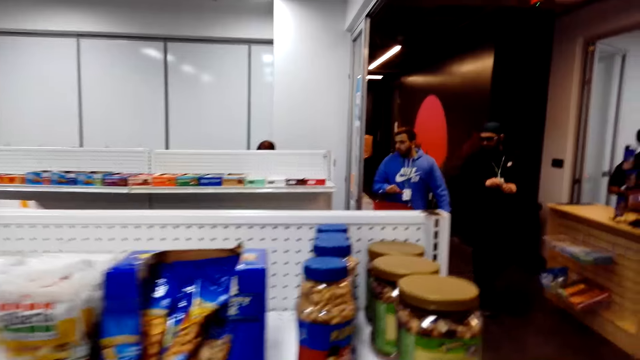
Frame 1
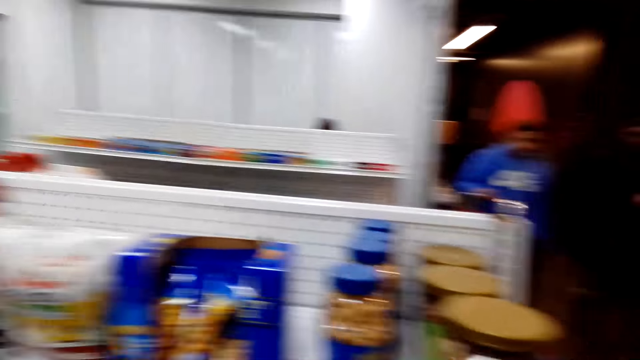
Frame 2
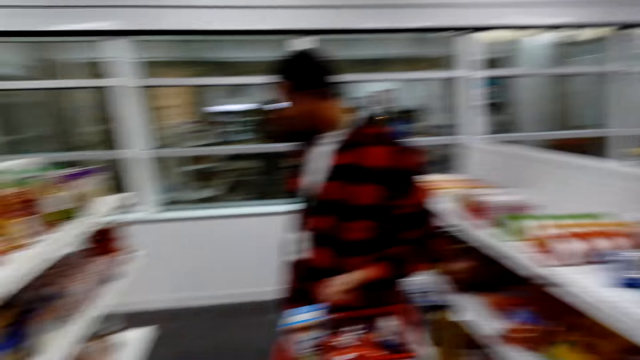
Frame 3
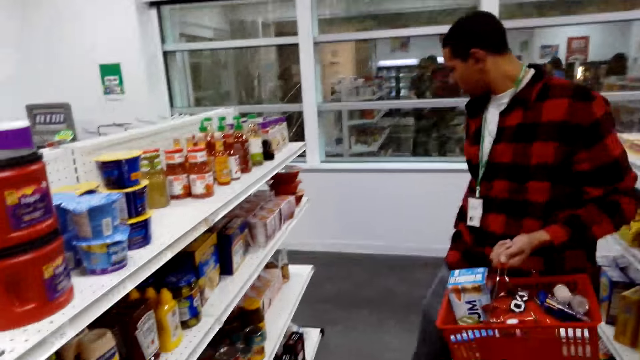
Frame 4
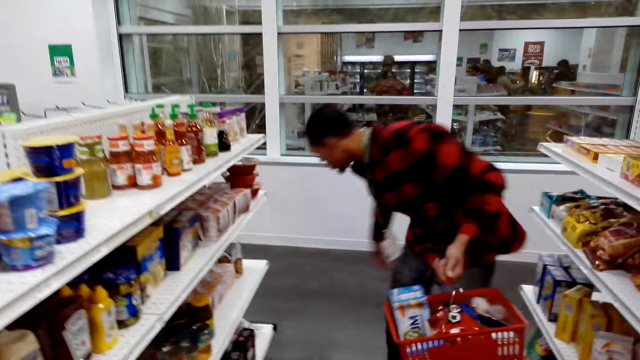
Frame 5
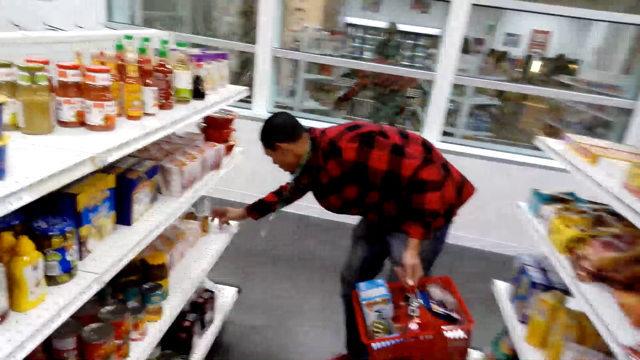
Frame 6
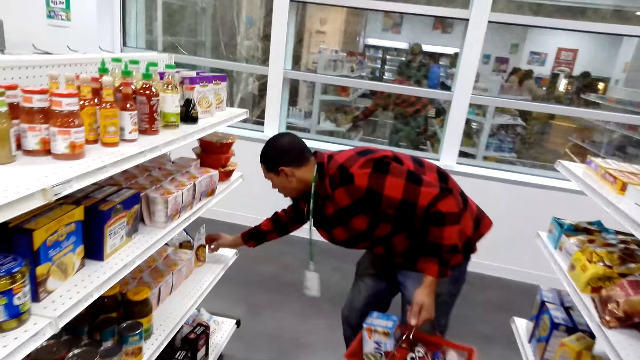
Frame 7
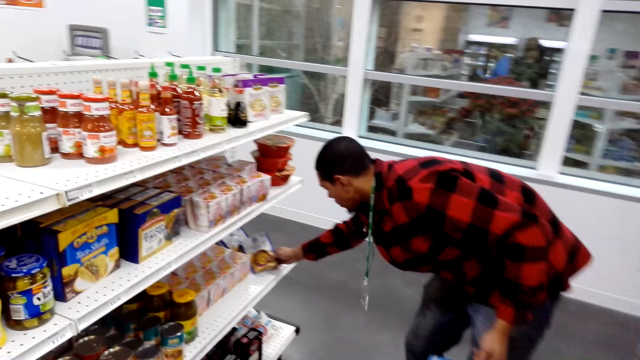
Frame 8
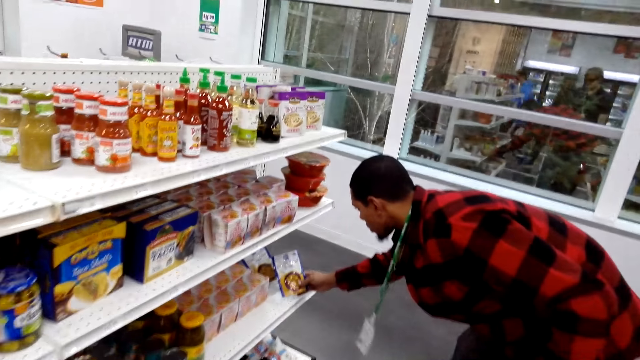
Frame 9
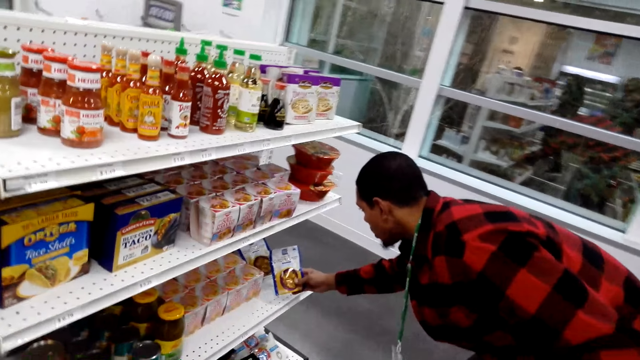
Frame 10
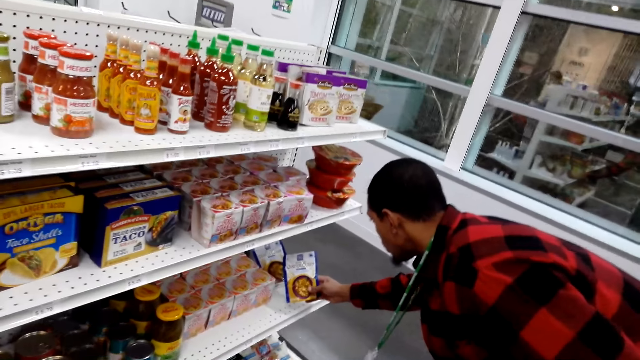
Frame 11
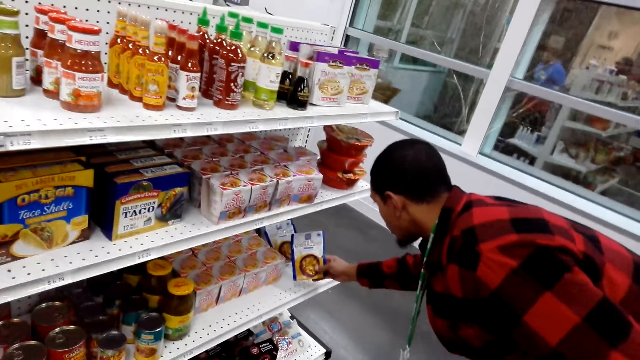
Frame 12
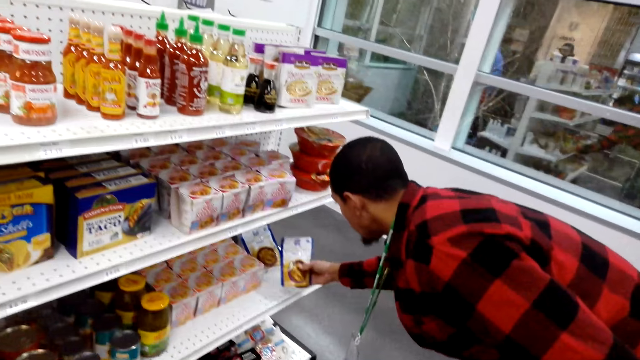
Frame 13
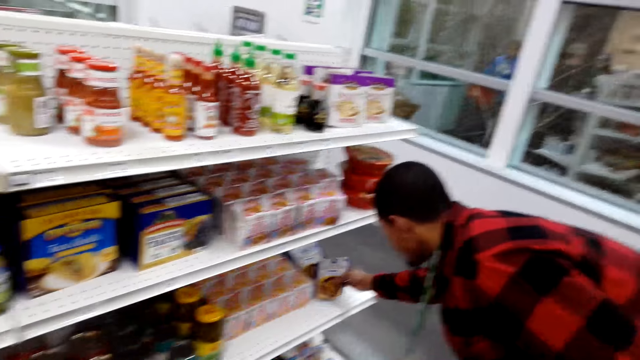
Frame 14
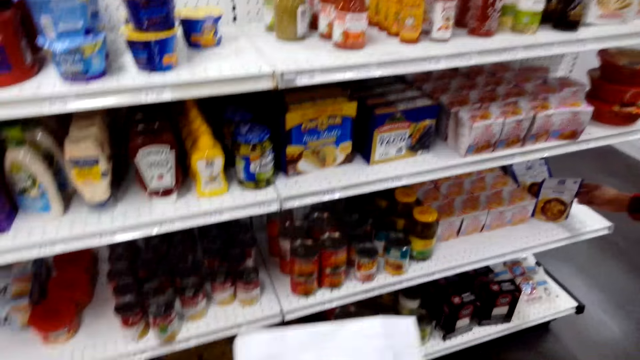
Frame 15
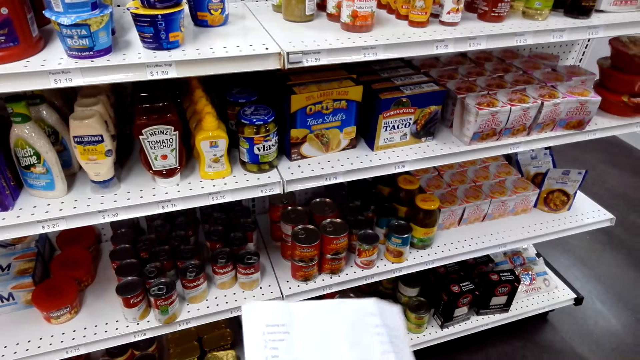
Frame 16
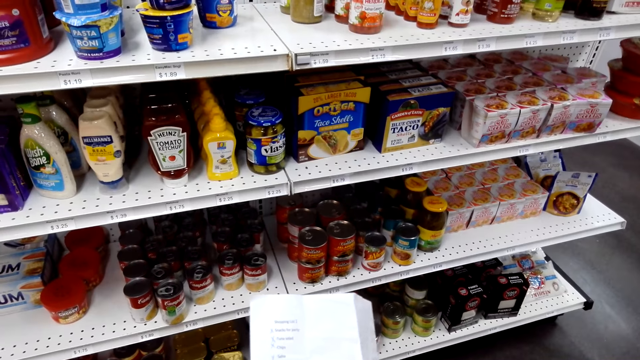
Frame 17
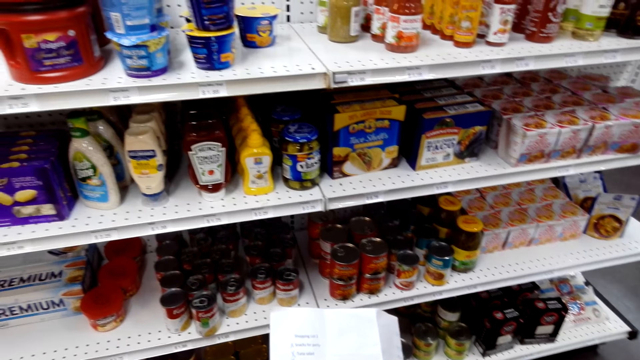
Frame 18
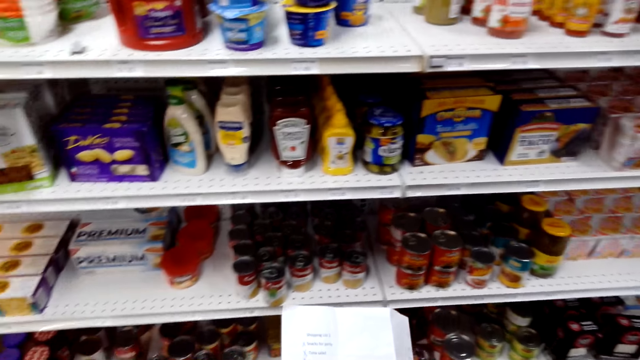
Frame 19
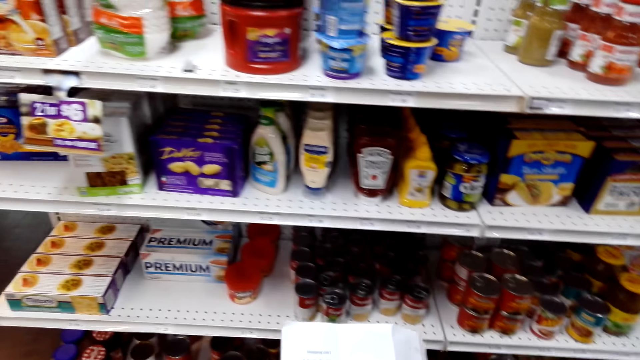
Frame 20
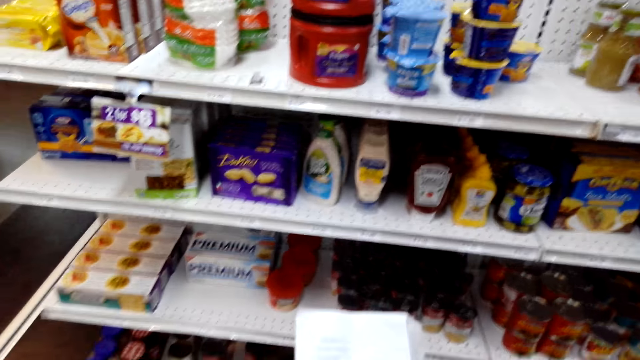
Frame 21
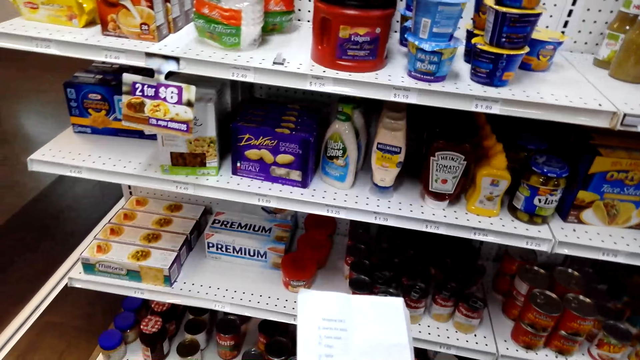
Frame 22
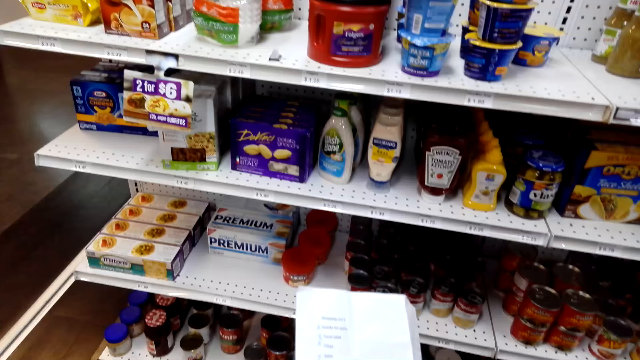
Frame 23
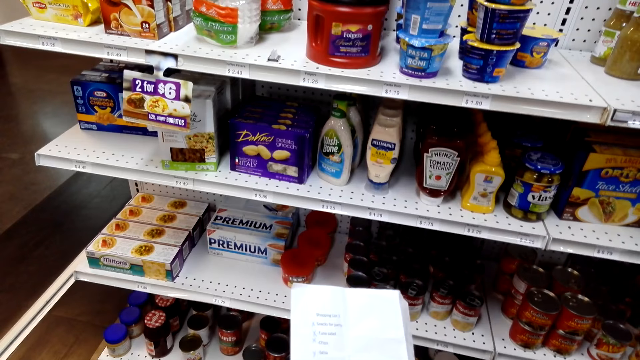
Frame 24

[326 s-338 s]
A man takes a packet of something, looks at the packet of something and puts the packet of something in the shelf. The camera wearer looks at the paper. They hold the sheet of paper.

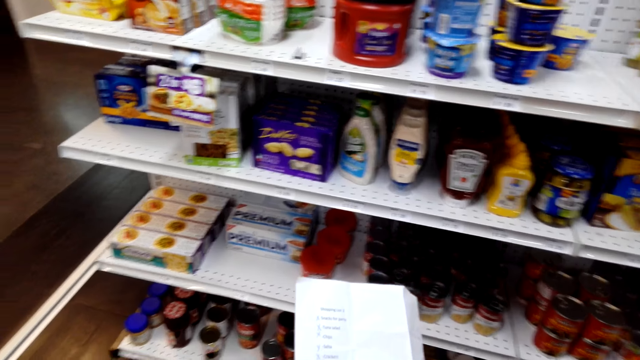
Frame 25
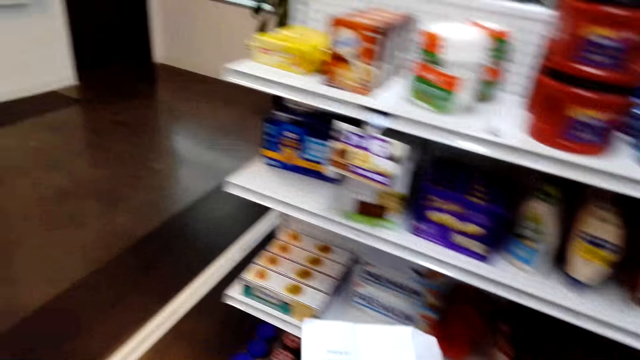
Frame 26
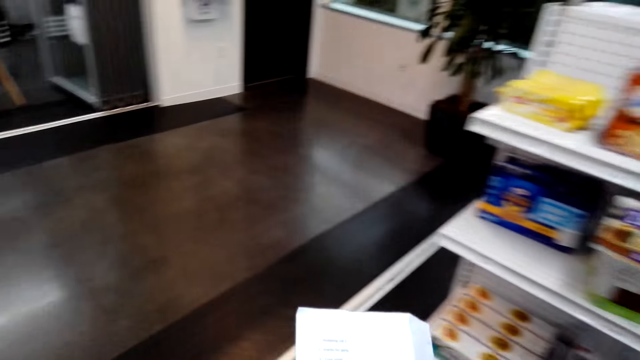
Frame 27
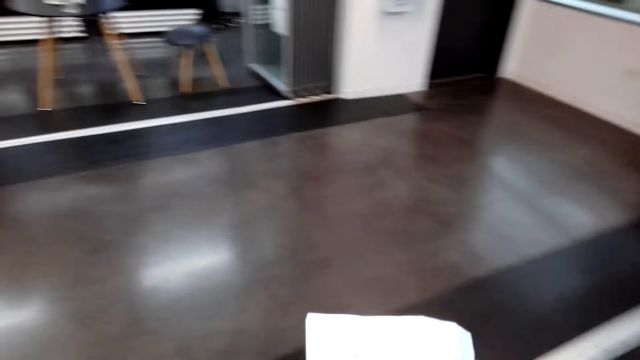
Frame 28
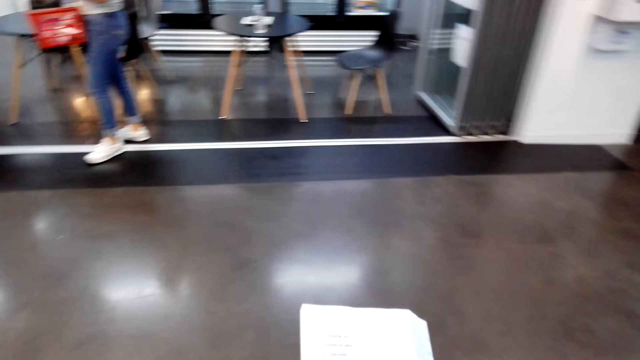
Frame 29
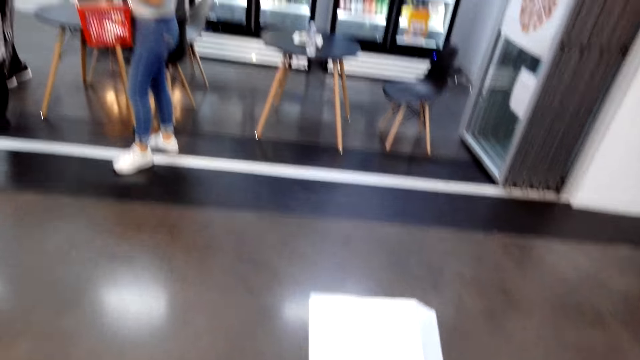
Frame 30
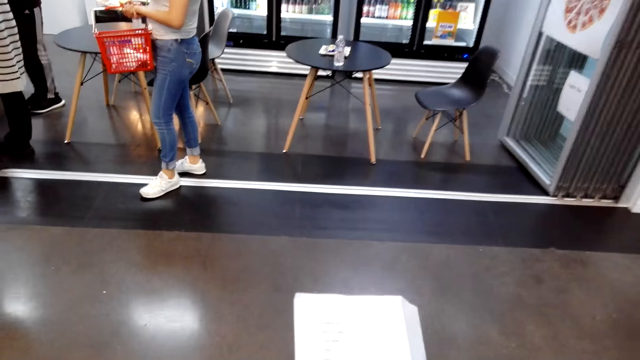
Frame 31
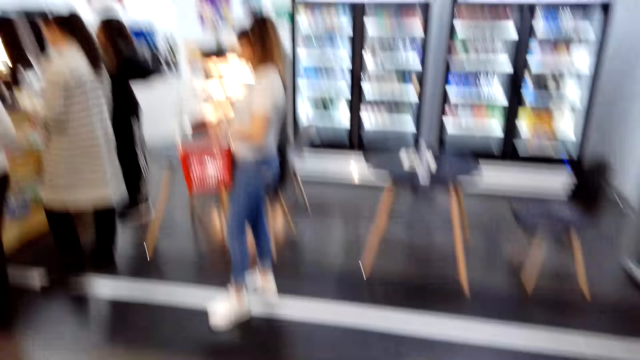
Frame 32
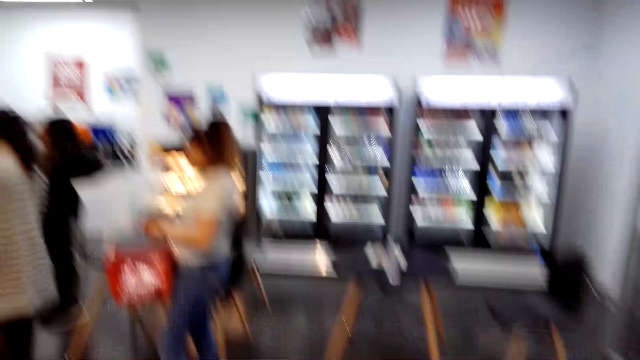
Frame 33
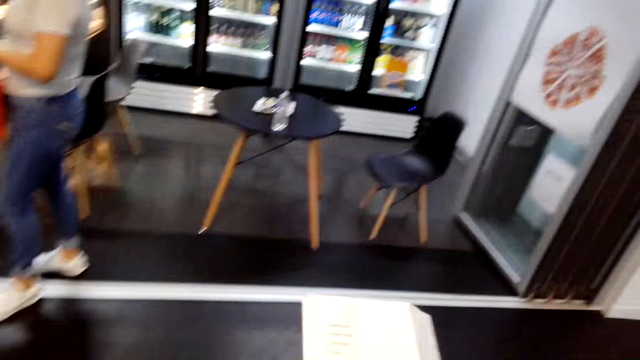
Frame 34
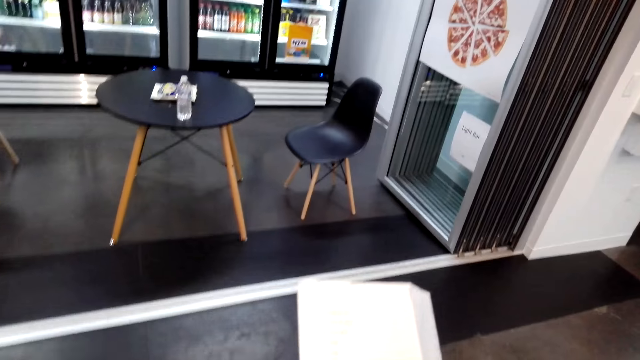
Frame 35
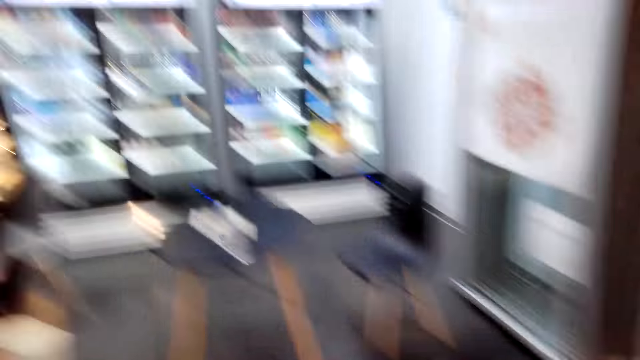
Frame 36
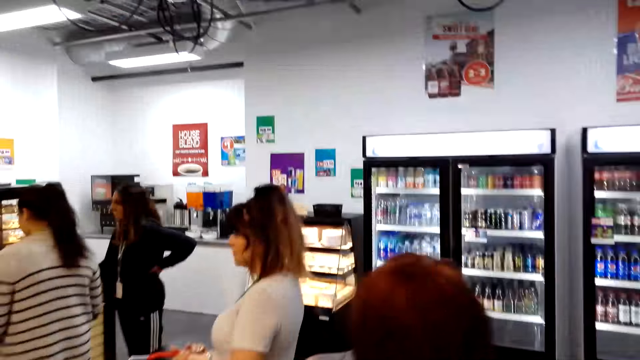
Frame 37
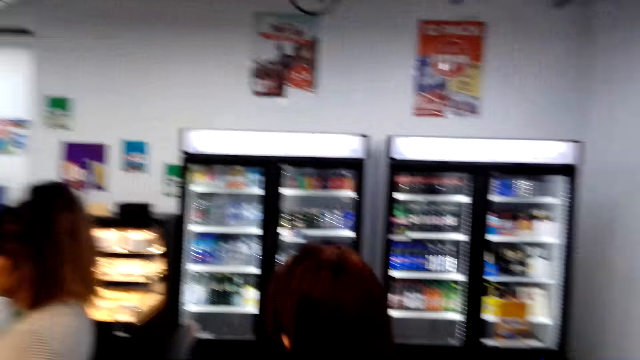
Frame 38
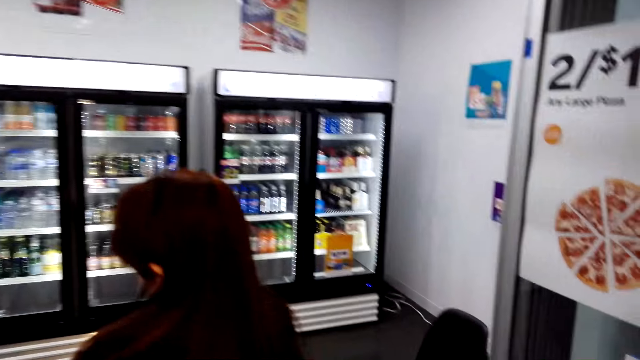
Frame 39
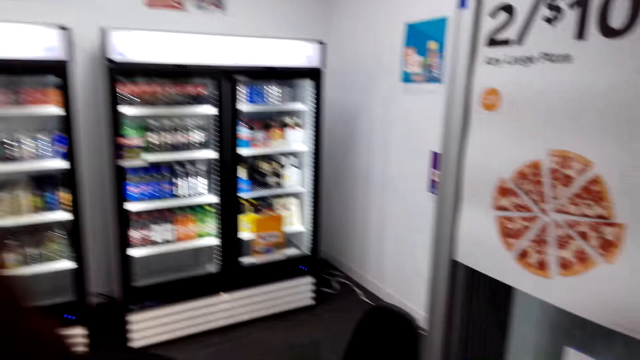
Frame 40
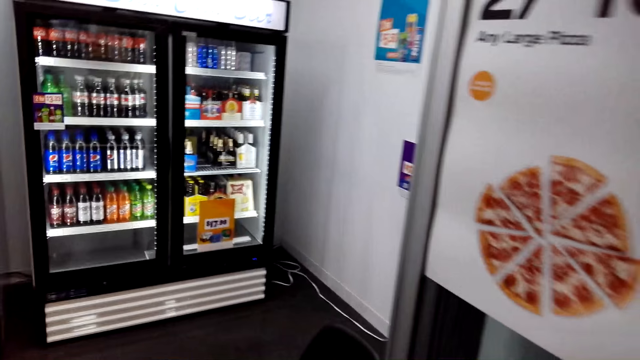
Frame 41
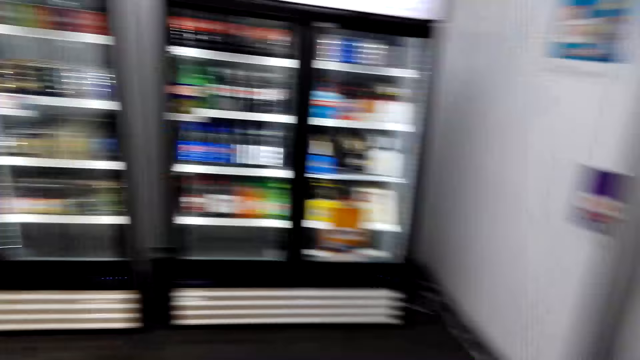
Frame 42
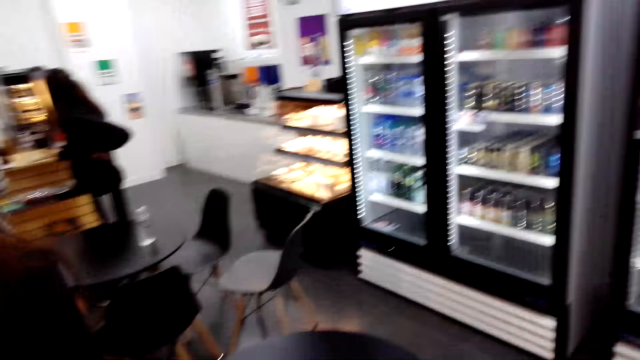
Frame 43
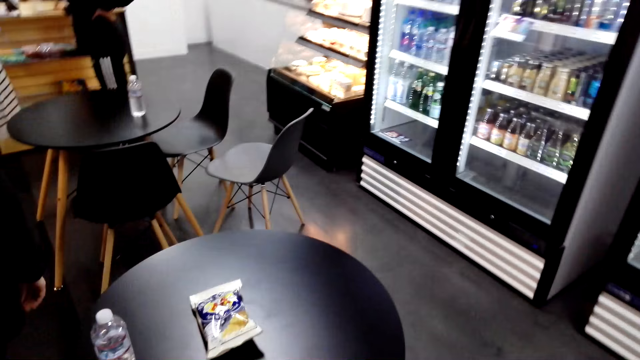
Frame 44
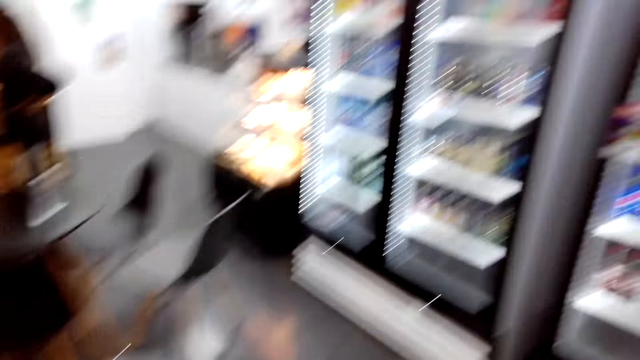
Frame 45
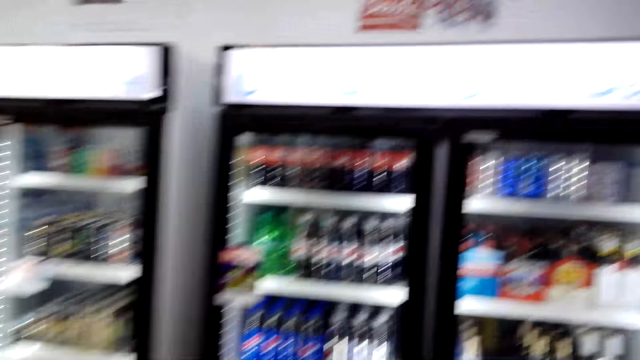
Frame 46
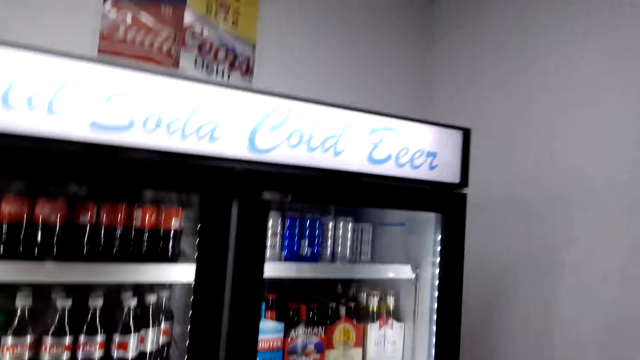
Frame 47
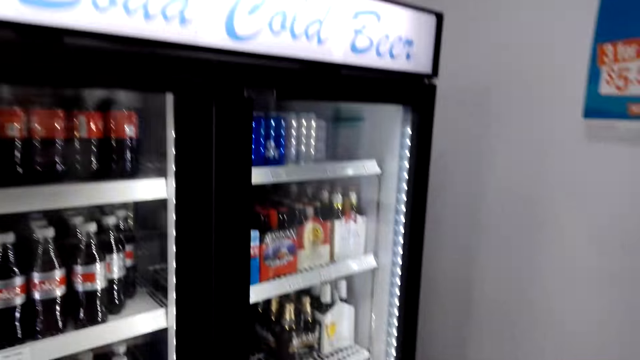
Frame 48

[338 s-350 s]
The camera wearer walks around the shop.
